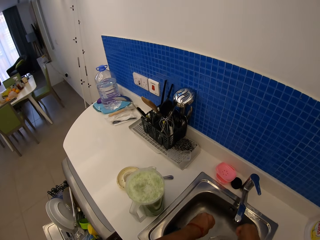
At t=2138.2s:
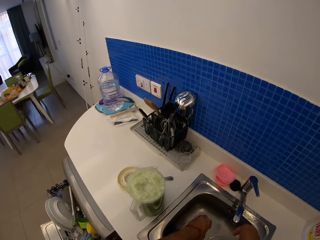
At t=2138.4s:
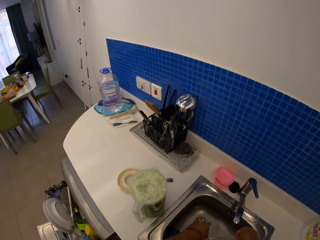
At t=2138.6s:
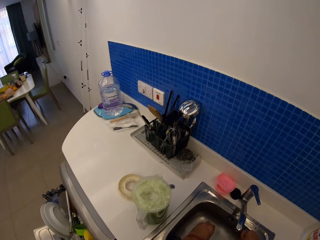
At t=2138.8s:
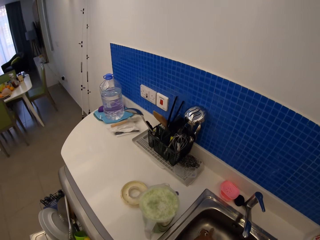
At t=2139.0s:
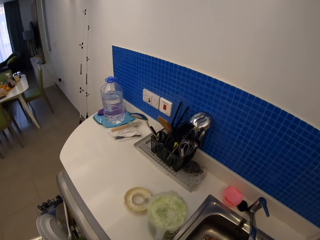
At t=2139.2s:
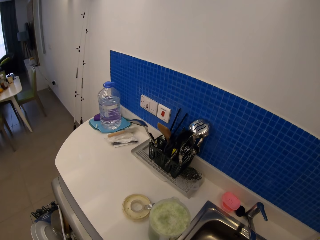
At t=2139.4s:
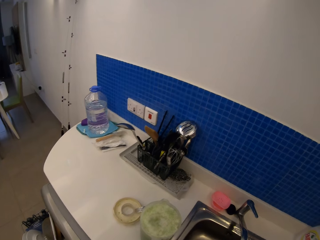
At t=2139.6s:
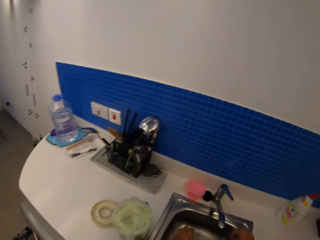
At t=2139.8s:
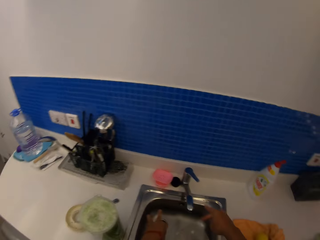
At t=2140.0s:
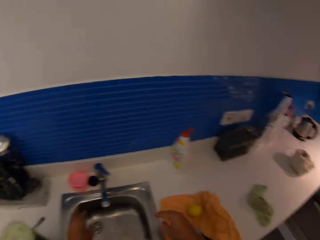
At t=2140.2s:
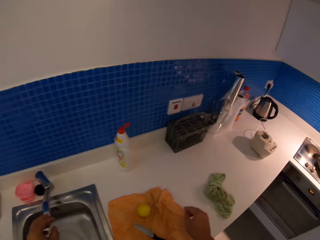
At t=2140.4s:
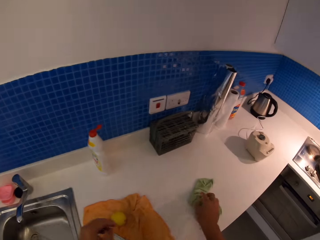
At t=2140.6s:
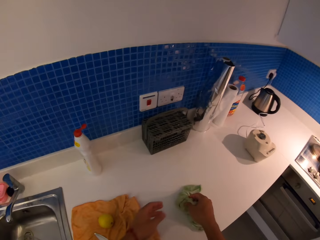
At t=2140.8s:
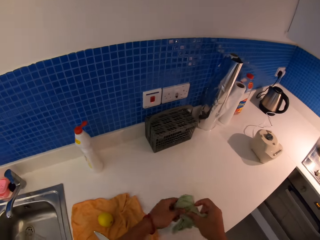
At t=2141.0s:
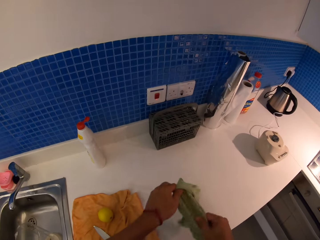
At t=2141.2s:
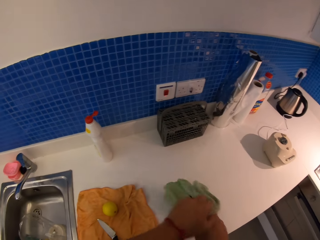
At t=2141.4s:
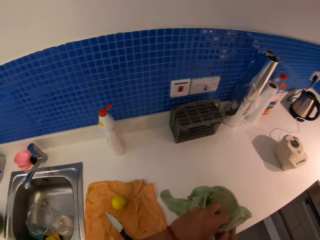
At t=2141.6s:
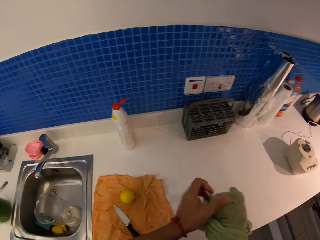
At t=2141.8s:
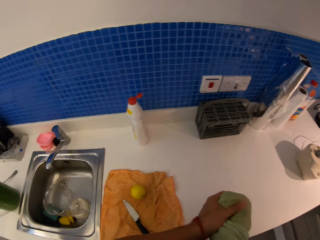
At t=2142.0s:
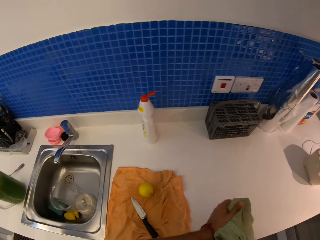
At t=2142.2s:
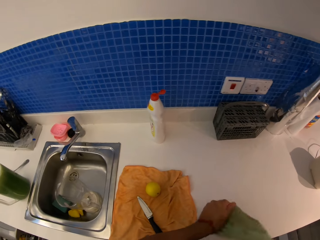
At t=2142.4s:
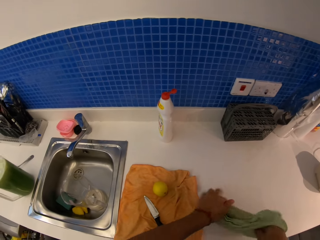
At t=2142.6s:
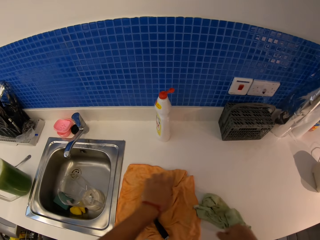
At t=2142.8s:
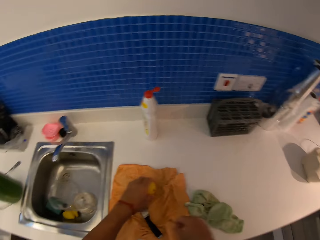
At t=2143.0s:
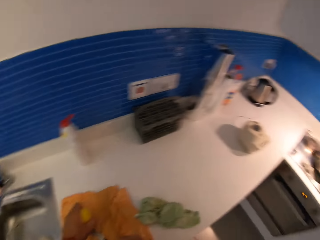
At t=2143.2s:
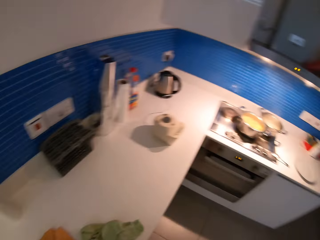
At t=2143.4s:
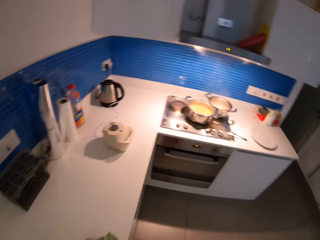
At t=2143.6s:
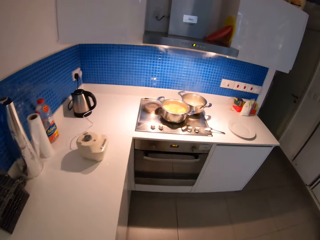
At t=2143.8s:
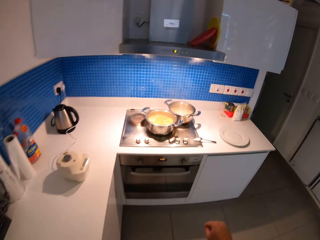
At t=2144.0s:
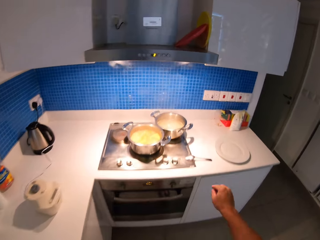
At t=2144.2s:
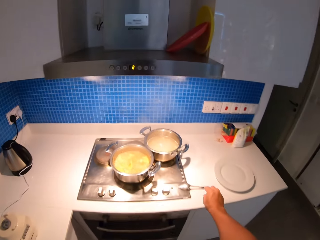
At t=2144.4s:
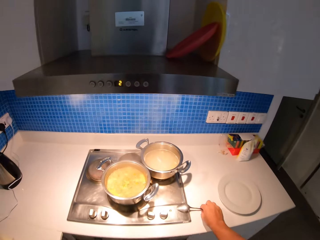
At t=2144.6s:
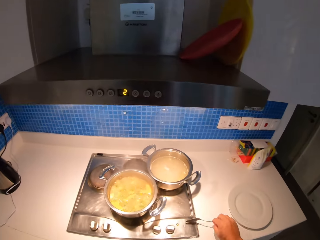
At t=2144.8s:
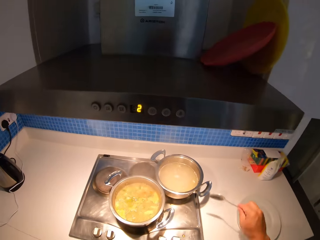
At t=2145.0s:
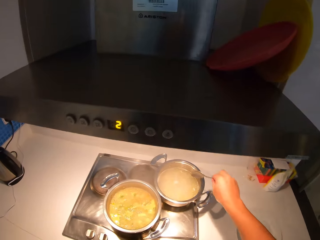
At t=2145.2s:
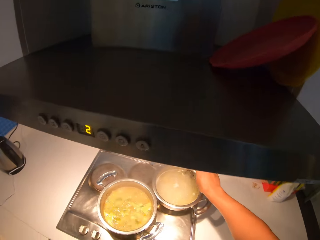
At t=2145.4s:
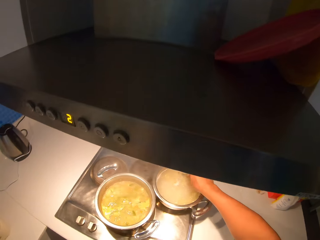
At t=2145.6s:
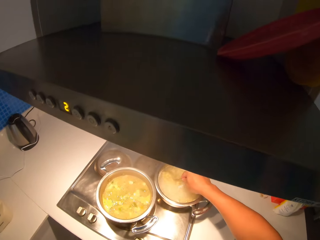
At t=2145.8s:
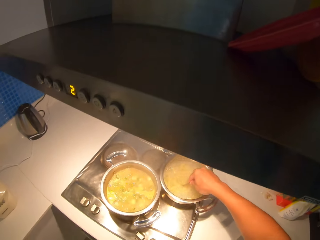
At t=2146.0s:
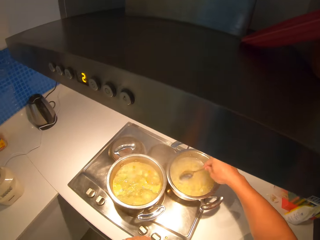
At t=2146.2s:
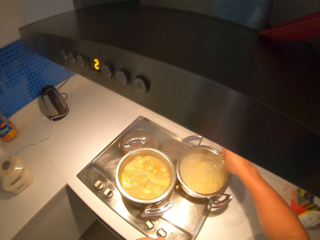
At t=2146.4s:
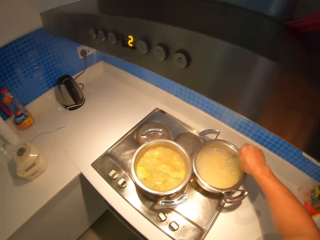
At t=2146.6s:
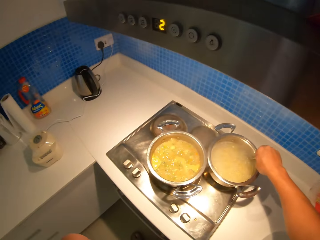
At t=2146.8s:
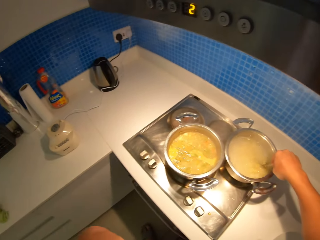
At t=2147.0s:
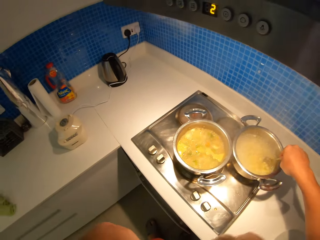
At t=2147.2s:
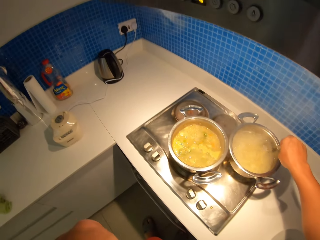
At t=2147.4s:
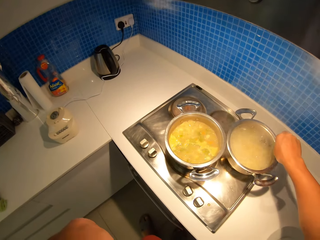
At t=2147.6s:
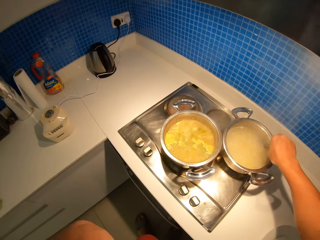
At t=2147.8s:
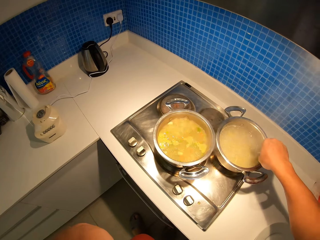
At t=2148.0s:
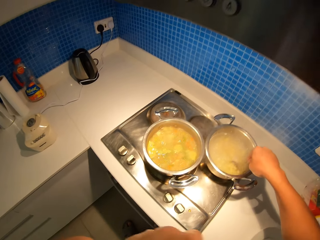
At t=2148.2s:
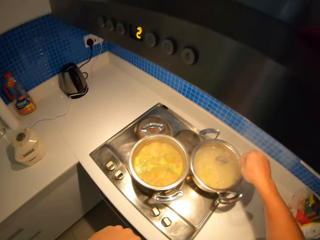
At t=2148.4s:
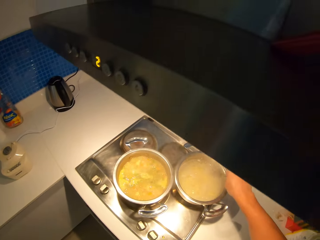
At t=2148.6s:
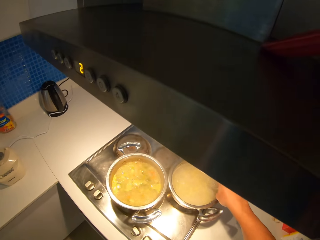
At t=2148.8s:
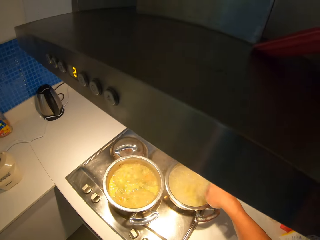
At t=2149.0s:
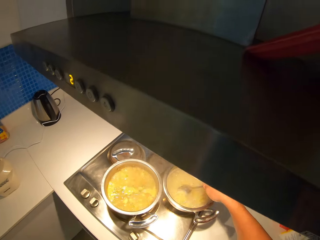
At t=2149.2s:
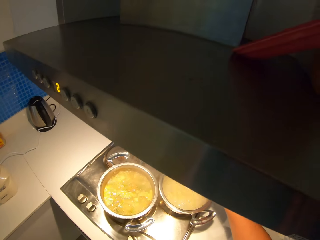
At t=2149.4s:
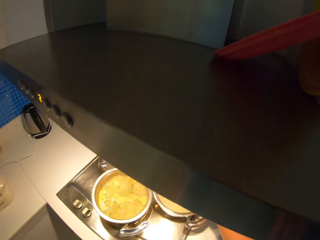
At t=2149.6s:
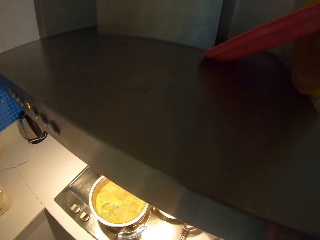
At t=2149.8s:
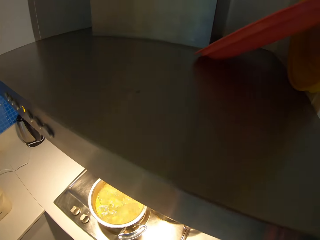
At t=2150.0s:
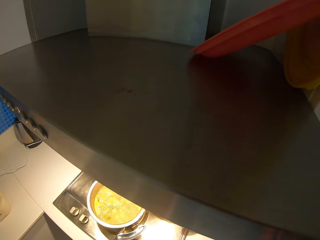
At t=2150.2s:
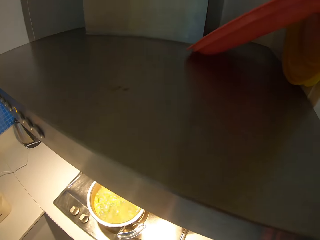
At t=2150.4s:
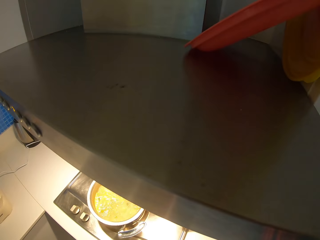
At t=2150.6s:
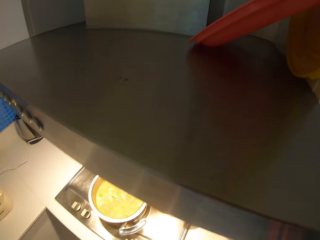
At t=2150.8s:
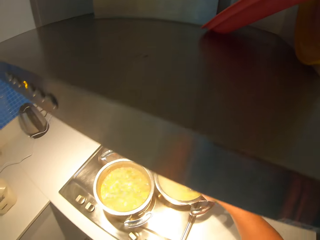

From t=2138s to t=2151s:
The camera wearer picks the kitchen towel on the countertop. They dry hands with a cloth, pick the lemon on the countertop, walk on the floor and pick a spoon on the countertop. They stir the soup or pasta in the cooking dish with the spoon.

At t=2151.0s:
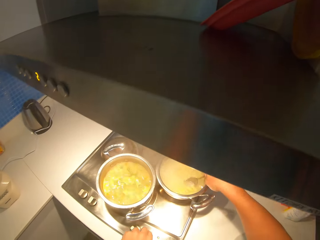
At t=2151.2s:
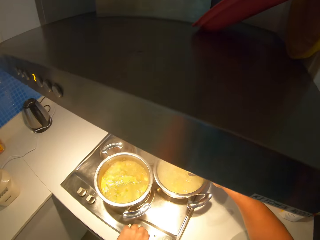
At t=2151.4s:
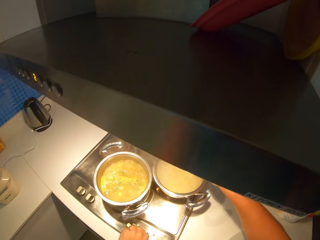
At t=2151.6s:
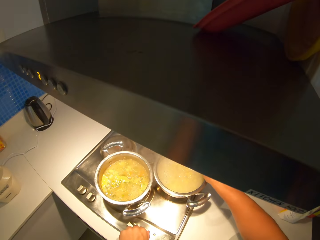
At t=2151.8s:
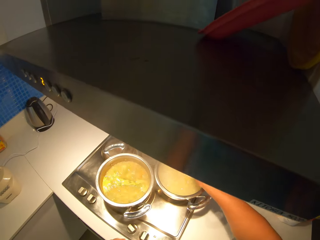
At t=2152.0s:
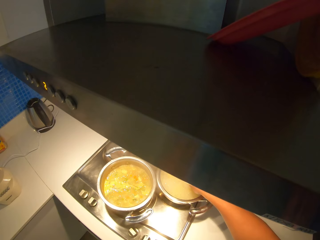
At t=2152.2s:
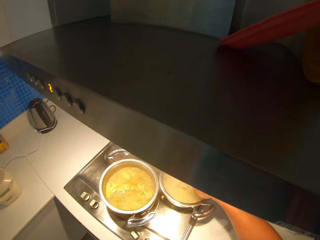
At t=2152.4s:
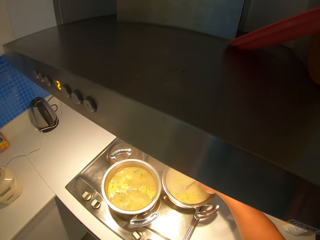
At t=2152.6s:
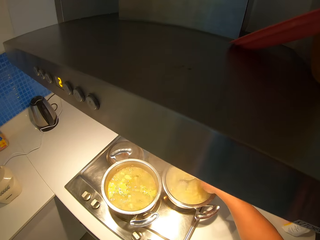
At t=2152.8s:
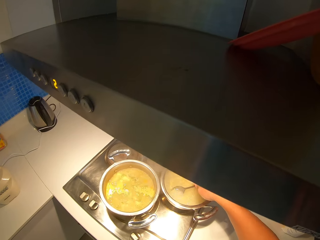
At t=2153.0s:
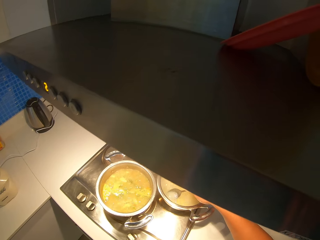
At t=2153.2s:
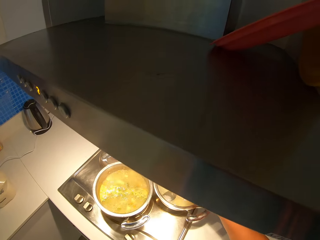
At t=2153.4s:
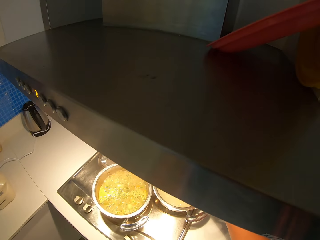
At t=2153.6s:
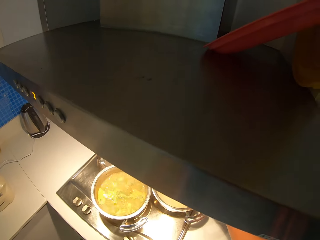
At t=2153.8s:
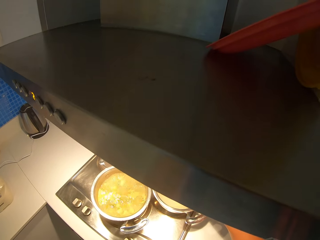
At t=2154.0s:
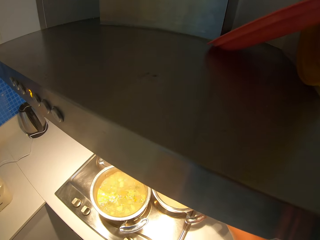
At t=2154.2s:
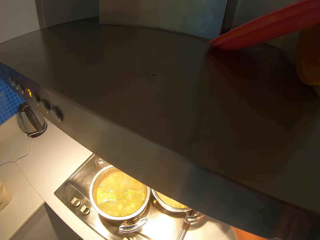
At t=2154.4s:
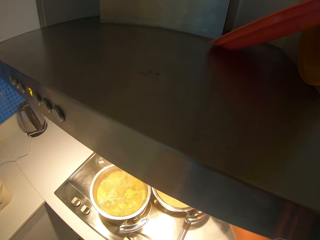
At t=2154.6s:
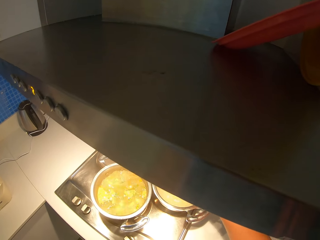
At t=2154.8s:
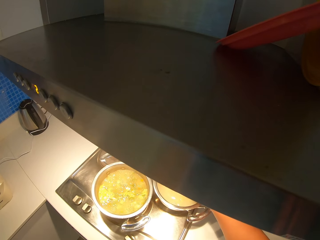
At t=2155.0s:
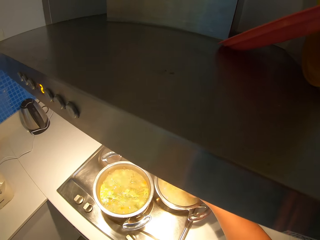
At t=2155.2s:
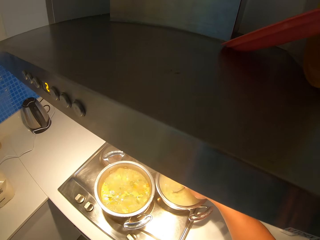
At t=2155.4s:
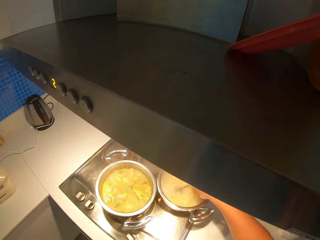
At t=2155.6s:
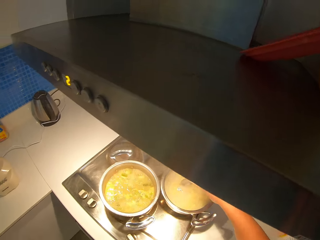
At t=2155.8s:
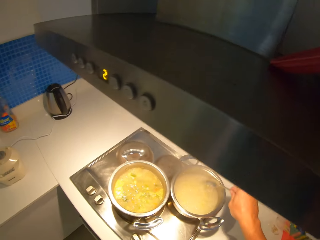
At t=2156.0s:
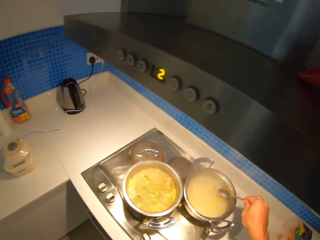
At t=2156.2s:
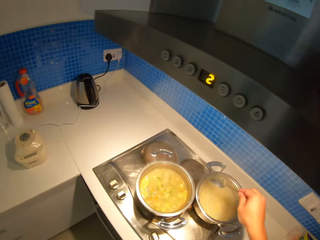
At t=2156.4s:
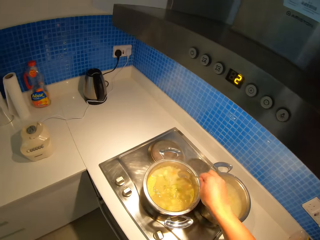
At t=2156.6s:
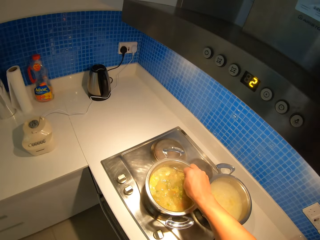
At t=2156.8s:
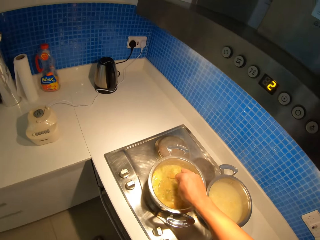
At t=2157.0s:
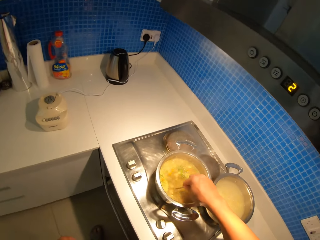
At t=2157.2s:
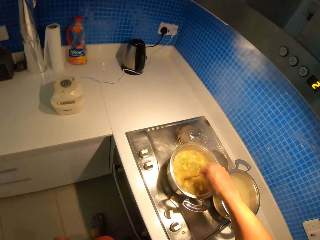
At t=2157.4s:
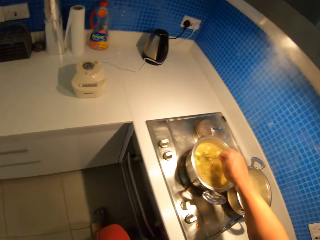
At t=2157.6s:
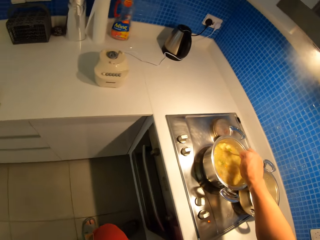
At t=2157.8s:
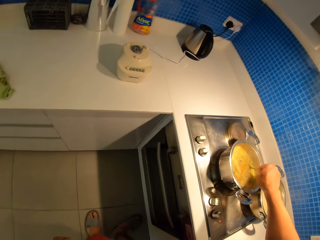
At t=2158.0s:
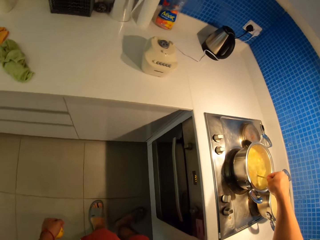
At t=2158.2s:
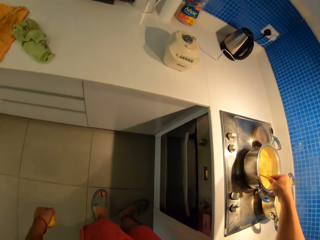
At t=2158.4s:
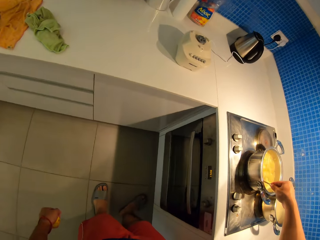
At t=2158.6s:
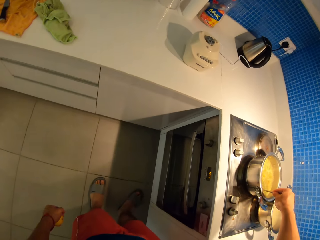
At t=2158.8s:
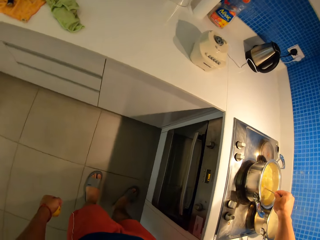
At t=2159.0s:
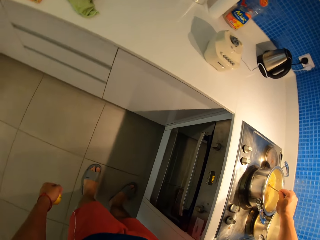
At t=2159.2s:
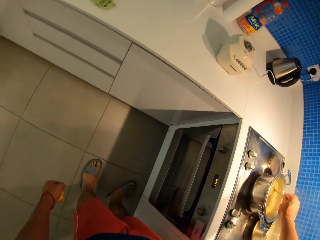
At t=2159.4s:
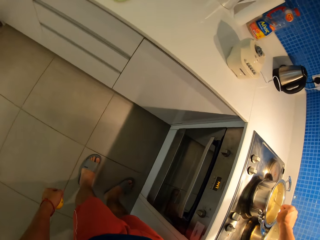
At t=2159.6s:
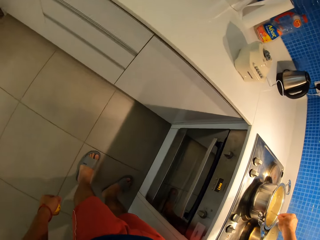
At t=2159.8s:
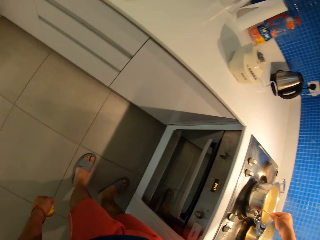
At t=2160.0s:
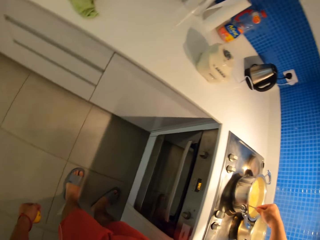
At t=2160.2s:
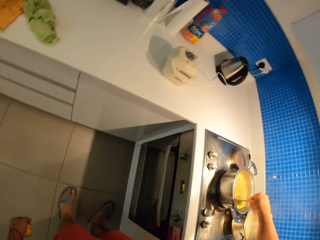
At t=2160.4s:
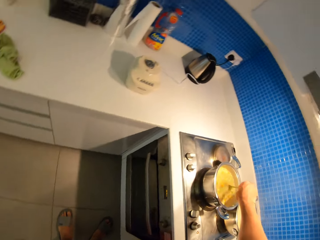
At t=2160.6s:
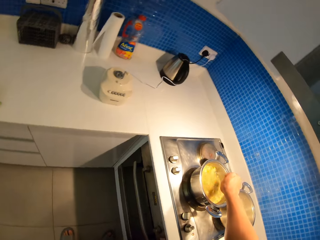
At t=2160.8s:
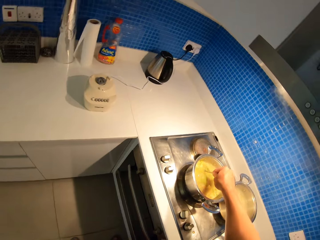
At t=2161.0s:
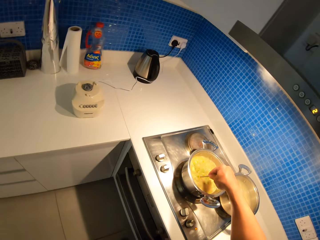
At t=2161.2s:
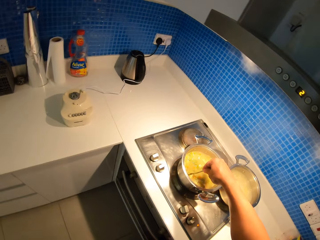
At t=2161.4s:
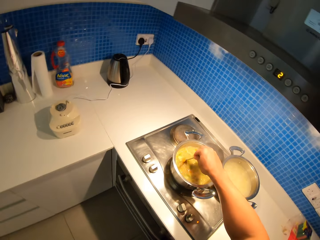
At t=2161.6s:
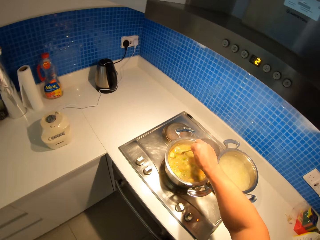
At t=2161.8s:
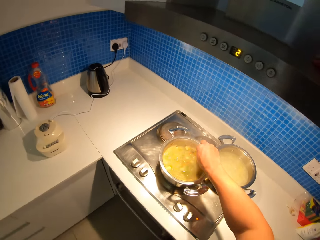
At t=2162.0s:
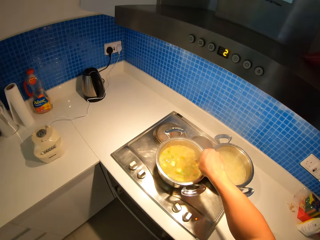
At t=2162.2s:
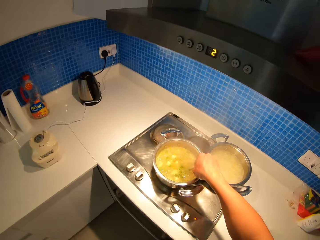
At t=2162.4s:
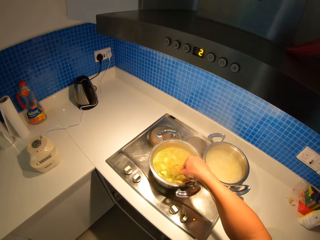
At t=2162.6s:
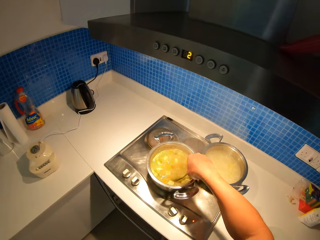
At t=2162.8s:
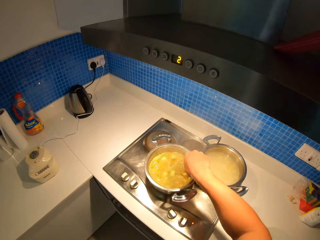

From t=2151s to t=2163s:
The camera wearer mixes the pasta with the spoon. They mix the stew with the spoon.
